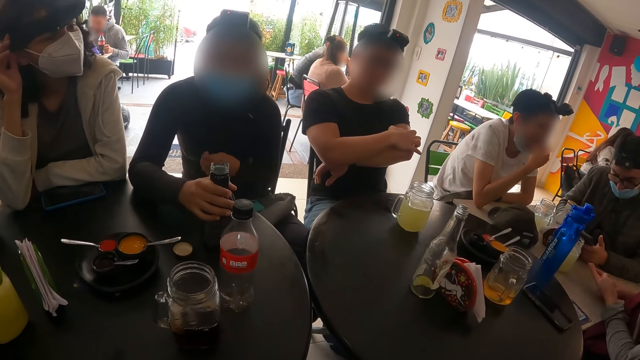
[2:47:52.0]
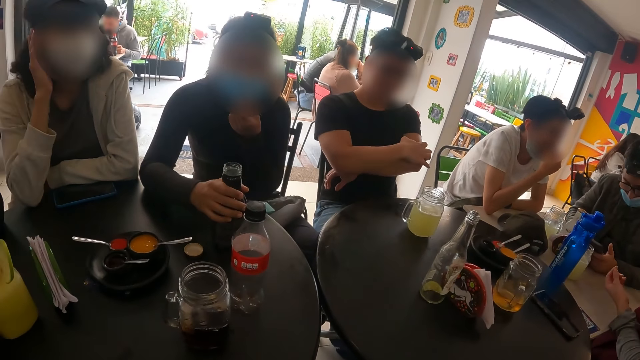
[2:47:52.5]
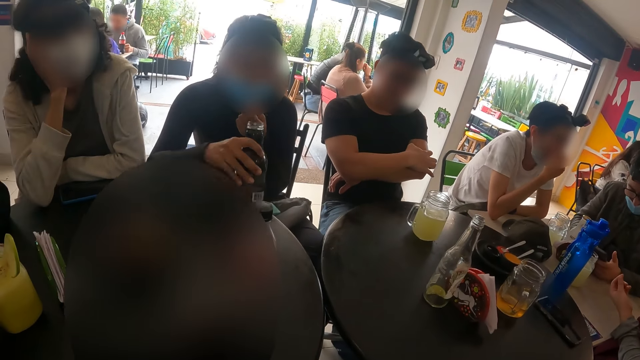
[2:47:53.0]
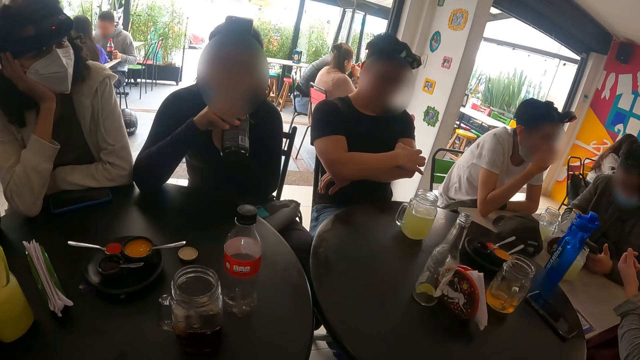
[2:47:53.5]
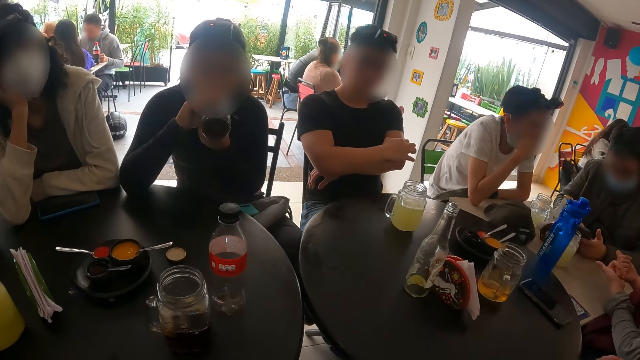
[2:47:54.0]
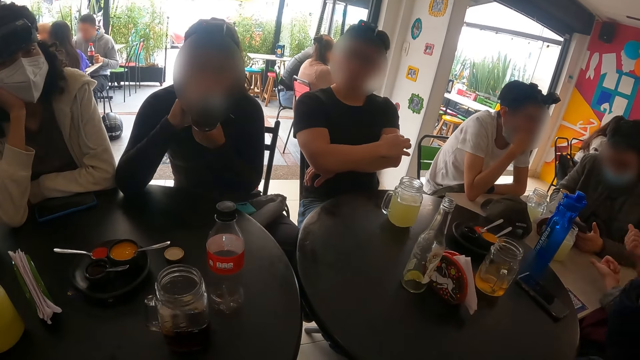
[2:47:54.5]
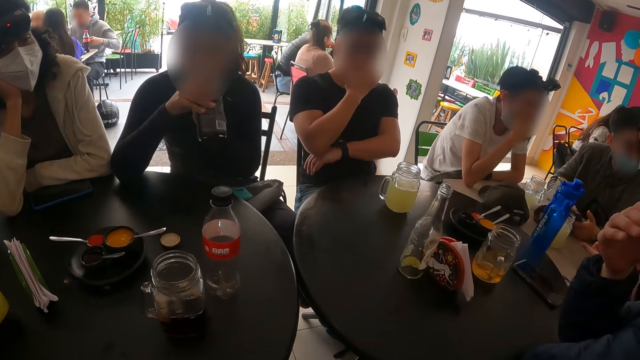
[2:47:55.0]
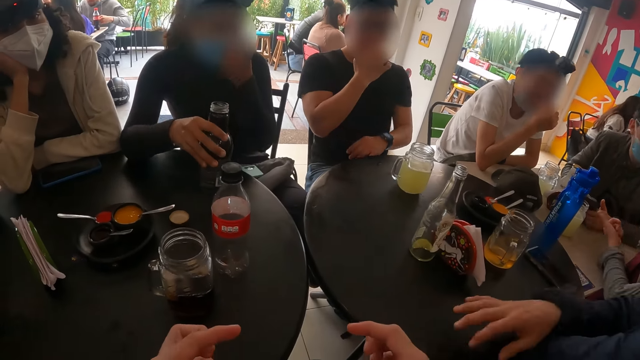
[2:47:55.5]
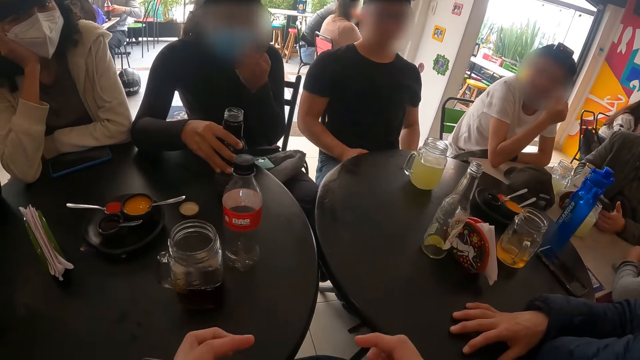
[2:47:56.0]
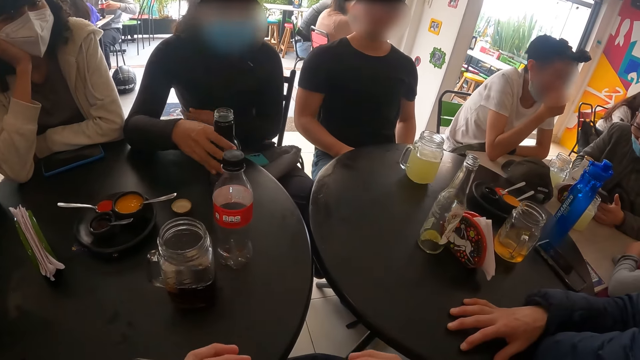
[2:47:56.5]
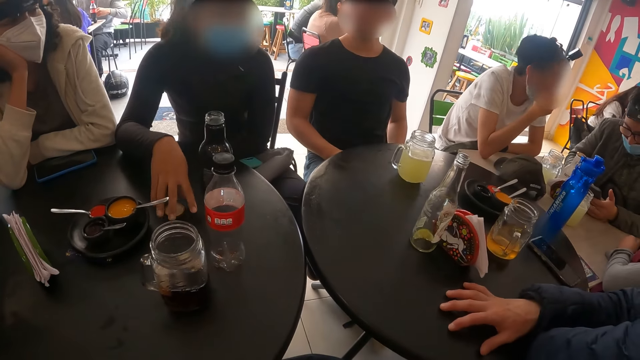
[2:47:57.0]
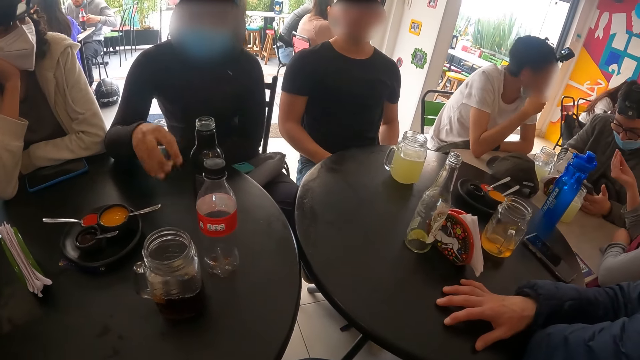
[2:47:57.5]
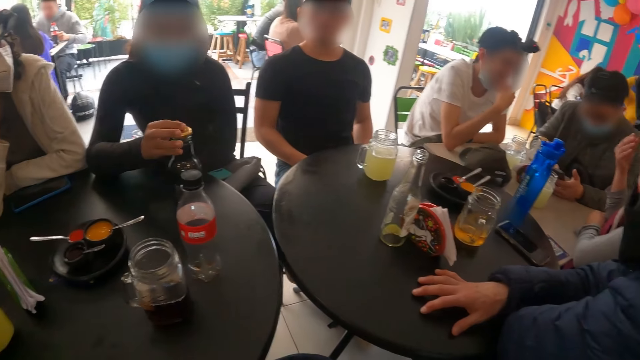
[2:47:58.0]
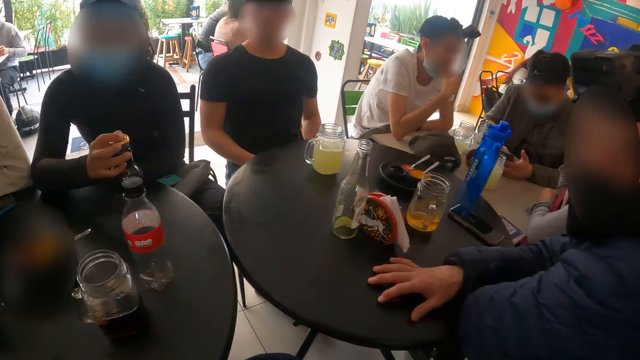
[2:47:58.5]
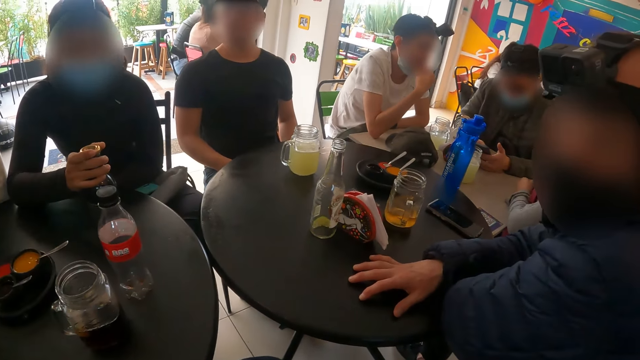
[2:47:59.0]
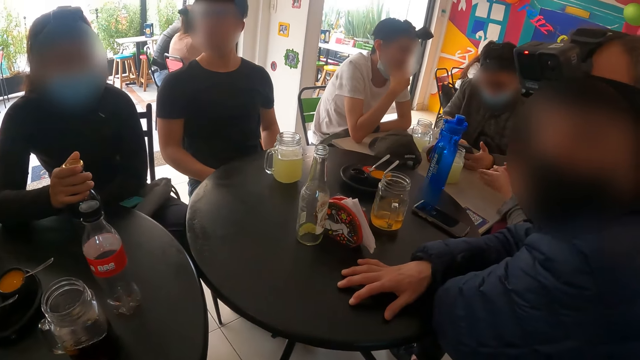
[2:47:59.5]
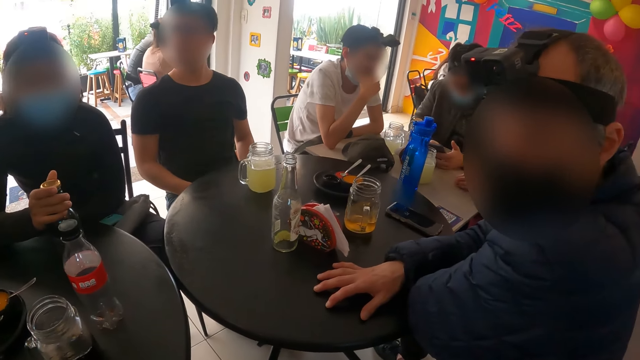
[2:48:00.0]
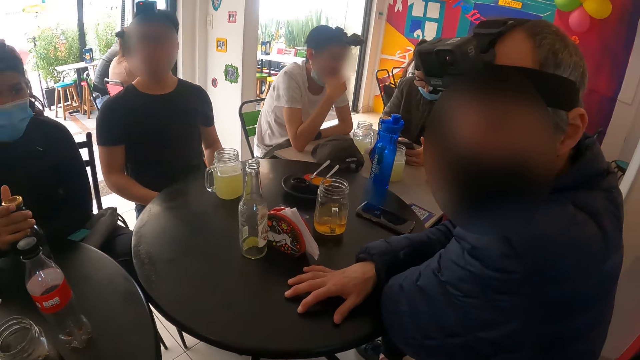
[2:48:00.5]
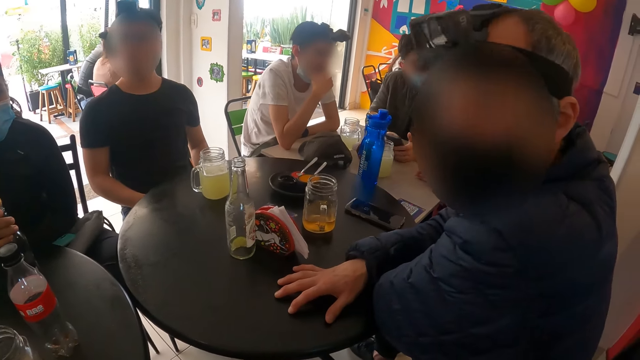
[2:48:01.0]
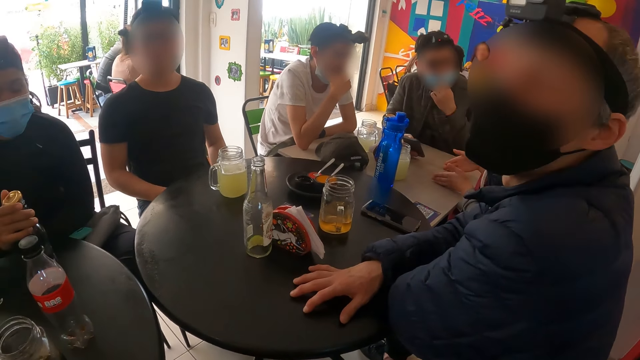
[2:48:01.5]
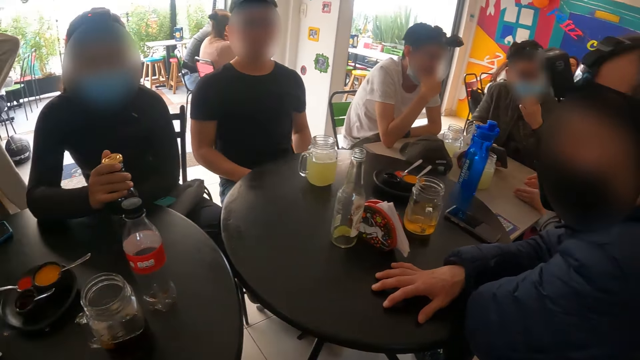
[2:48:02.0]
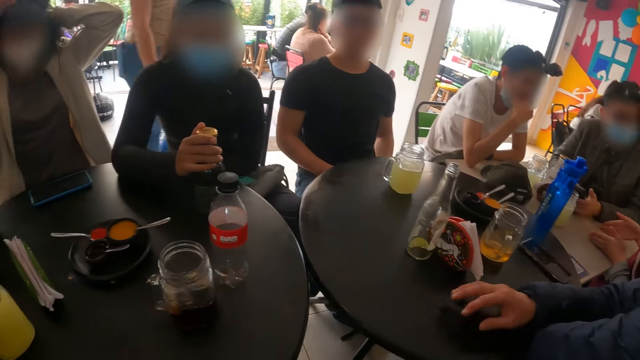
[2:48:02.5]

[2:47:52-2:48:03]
The woman picks up the bottle from the table with her right hand. The woman drinks soda from the bottle with her right hand. A man places his right hand. The woman drops the bottle on the table with her right hand. The woman picks up the bottle lid from the table with her right hand and covers the bottle on the table with the lid in her right hand. The camera wearer looks at a person. The man converses with a group of people.

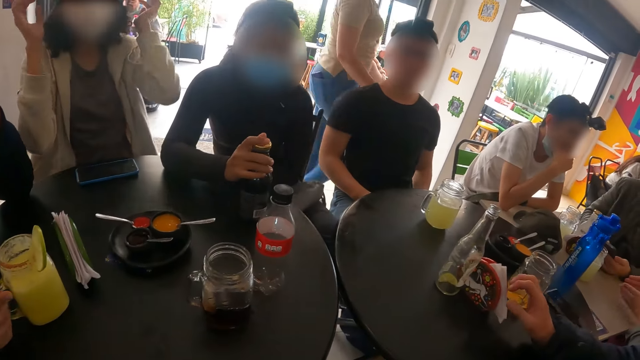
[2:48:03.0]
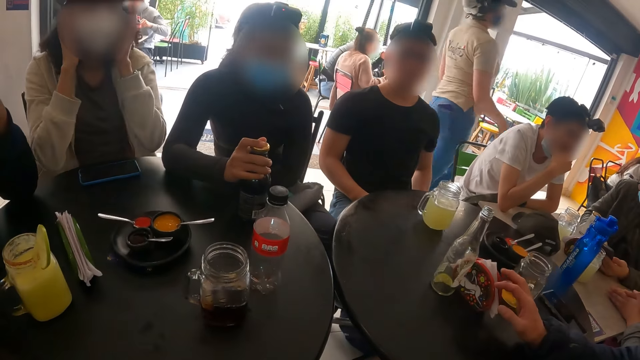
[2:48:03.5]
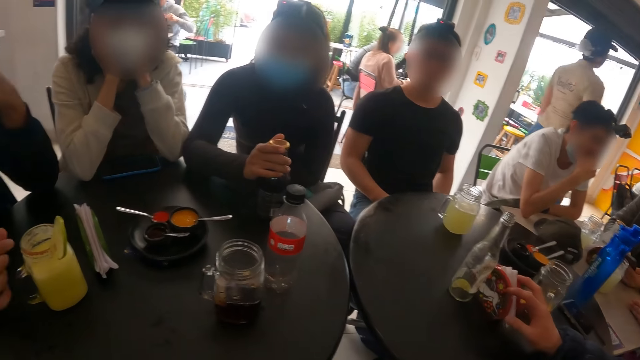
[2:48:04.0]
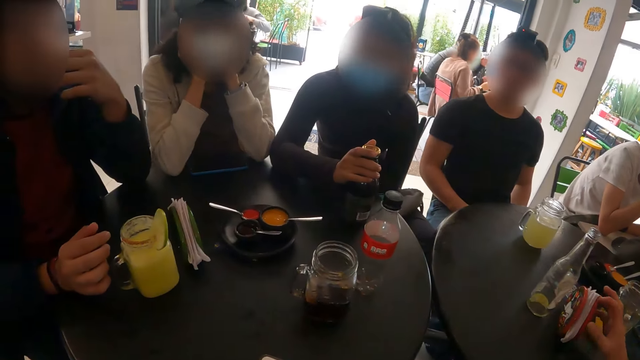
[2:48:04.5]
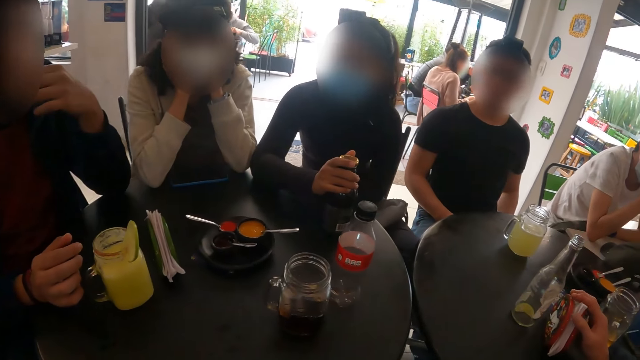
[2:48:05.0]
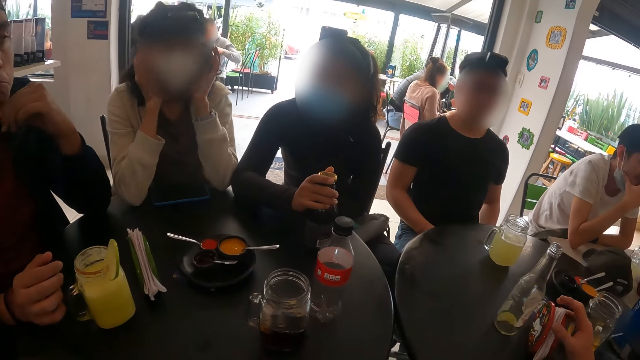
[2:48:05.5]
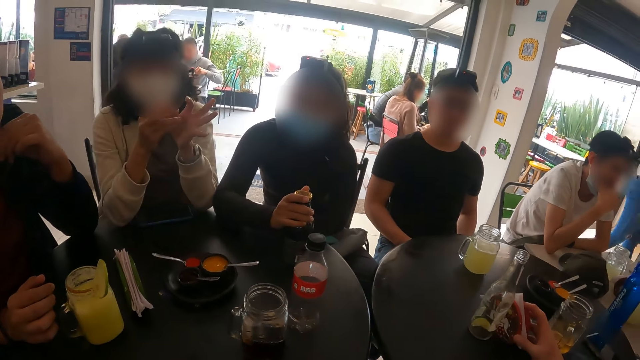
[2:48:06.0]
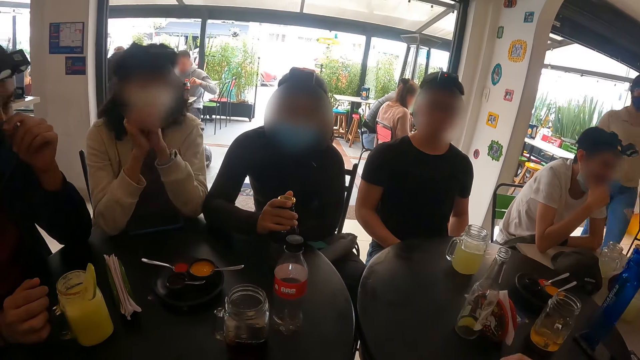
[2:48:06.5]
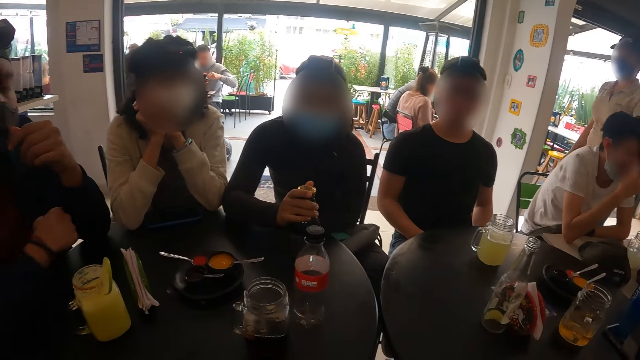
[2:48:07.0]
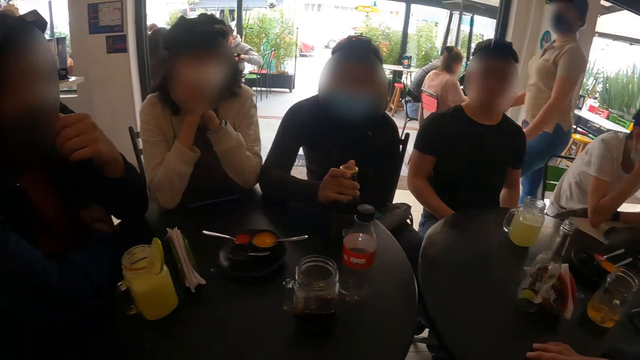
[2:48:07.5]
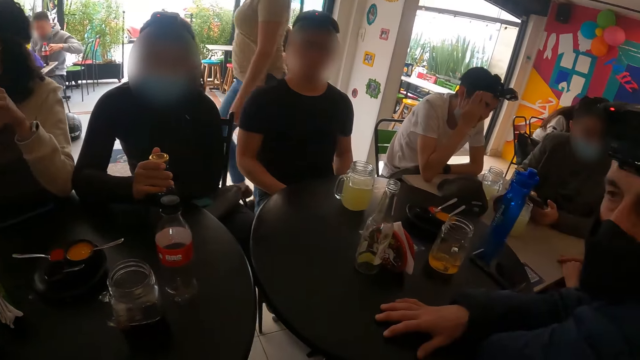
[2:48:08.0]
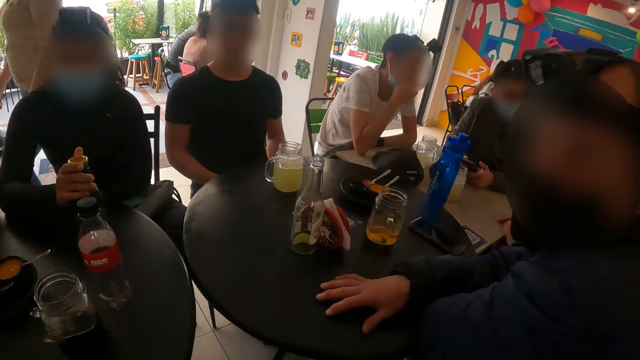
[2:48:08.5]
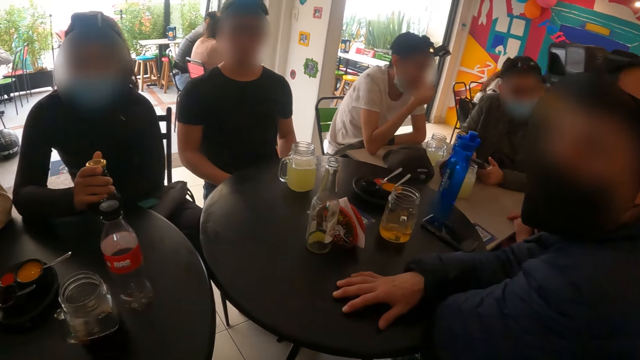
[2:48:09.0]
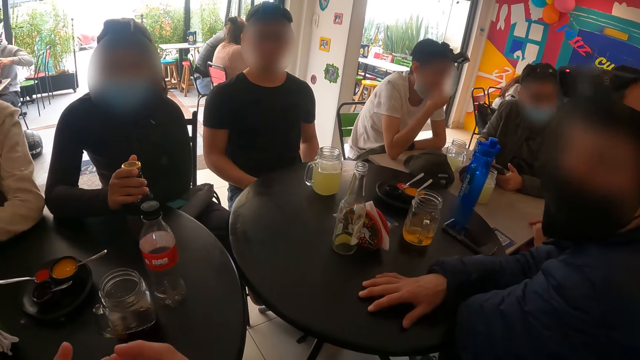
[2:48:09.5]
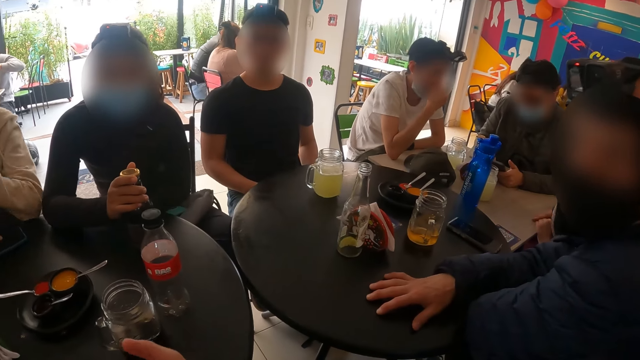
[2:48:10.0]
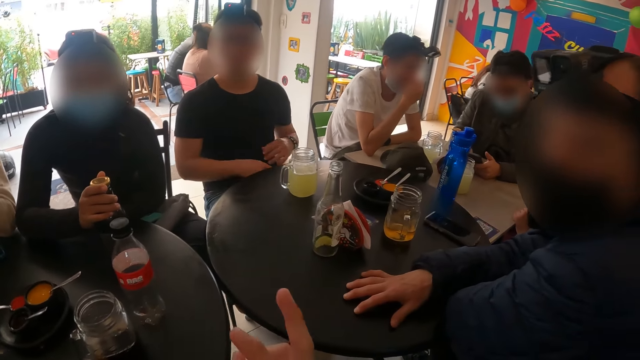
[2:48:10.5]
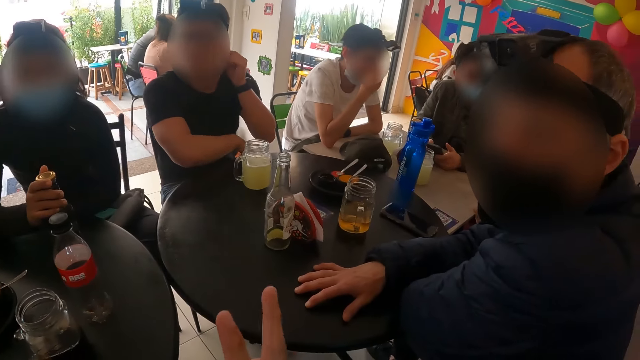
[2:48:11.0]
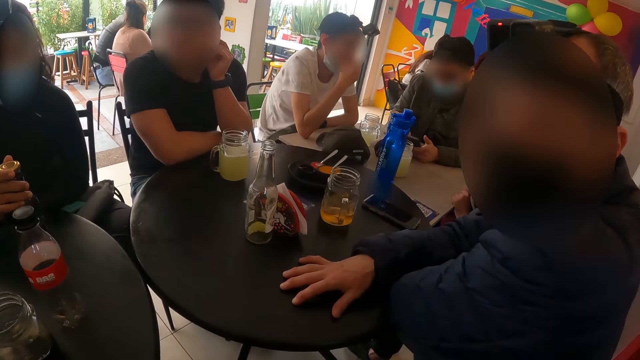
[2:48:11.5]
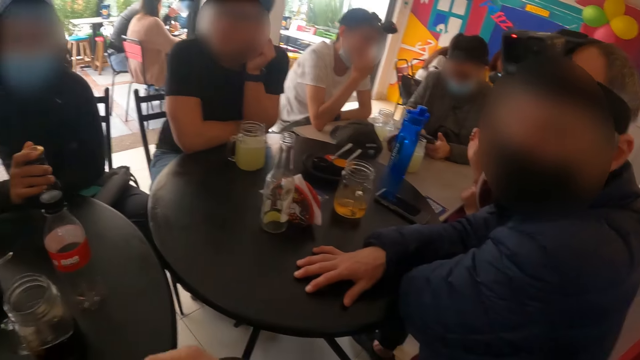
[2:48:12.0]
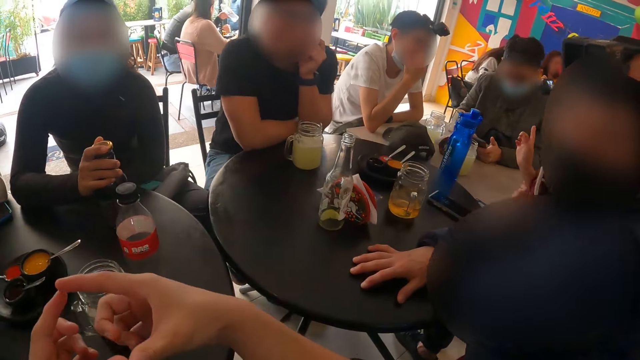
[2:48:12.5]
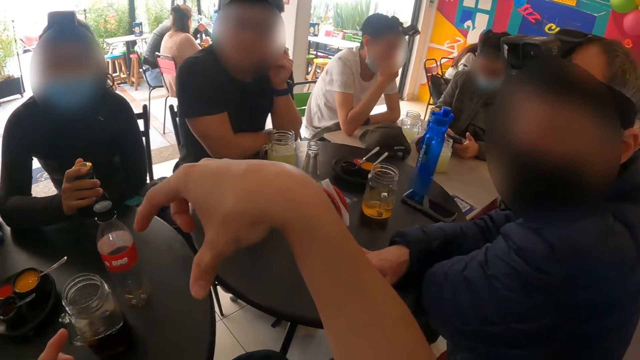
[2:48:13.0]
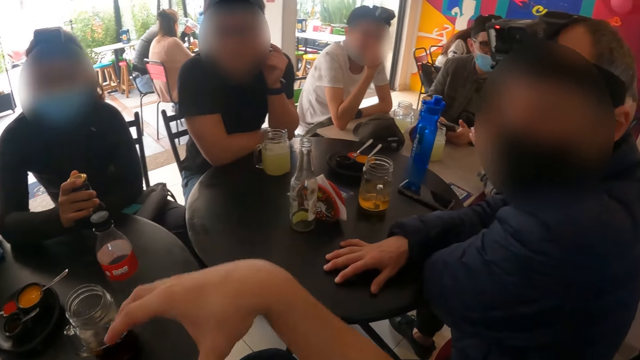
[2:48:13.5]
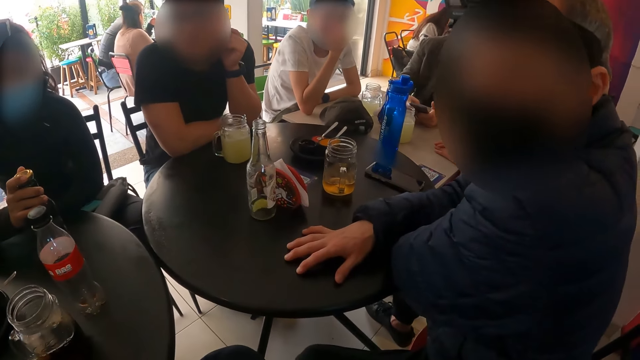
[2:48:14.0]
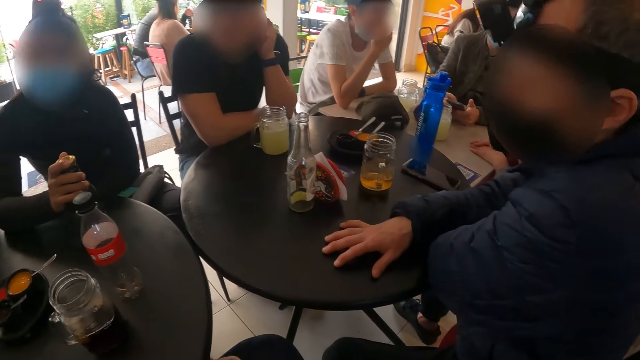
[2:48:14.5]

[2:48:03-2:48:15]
The camera wearer looks around the table. A man adjusts a paper towel holder on the table with his right hand. The camera wearer looks at a person. Another man places both hands on the table. The camera wearer shows hand gestures.
